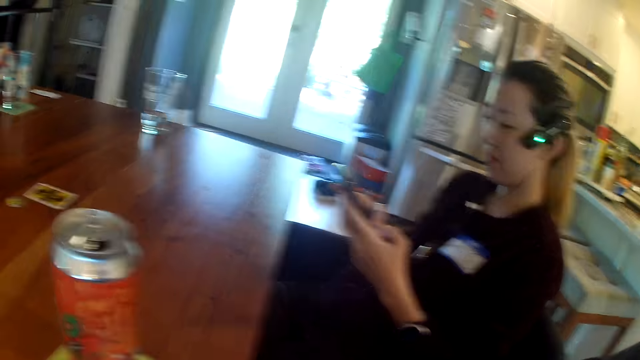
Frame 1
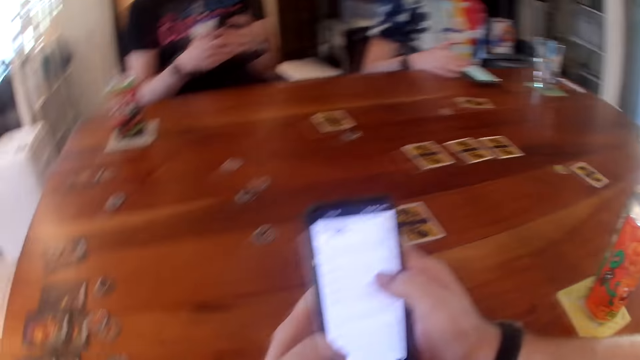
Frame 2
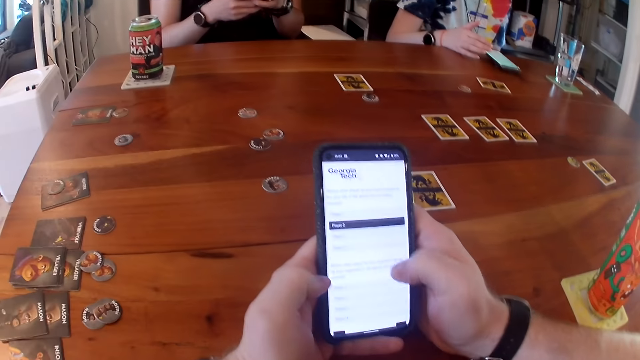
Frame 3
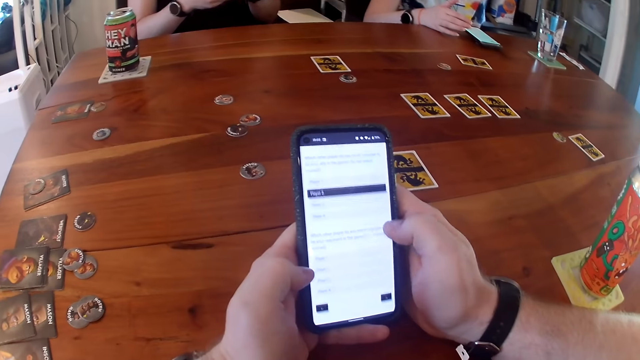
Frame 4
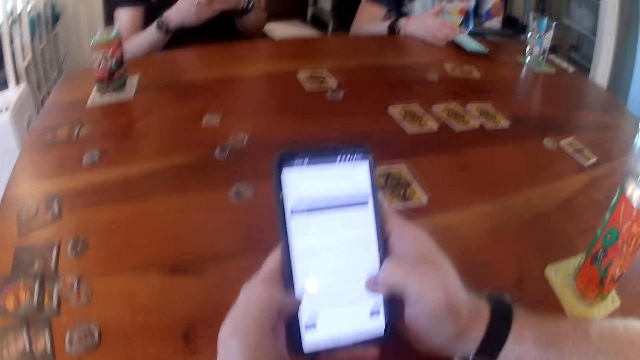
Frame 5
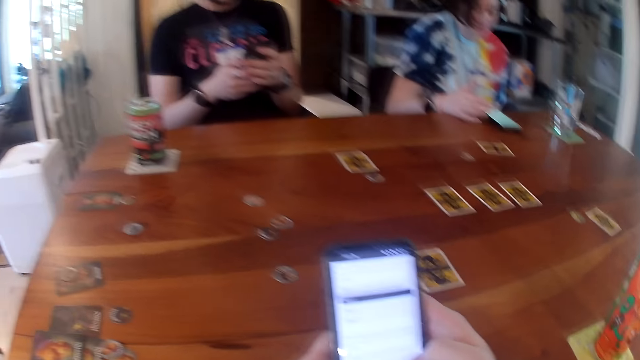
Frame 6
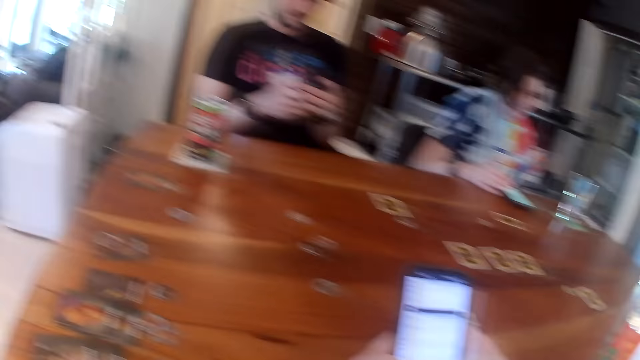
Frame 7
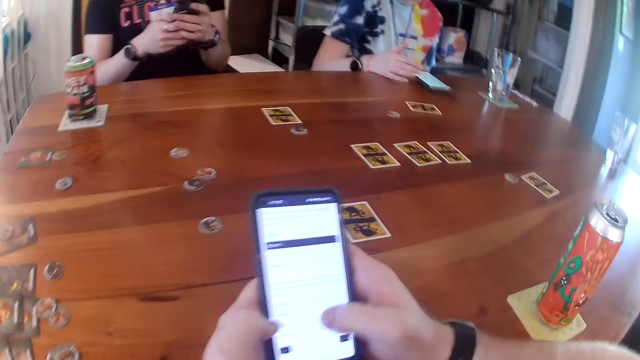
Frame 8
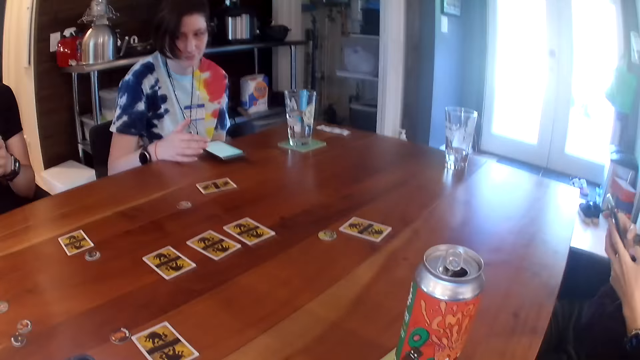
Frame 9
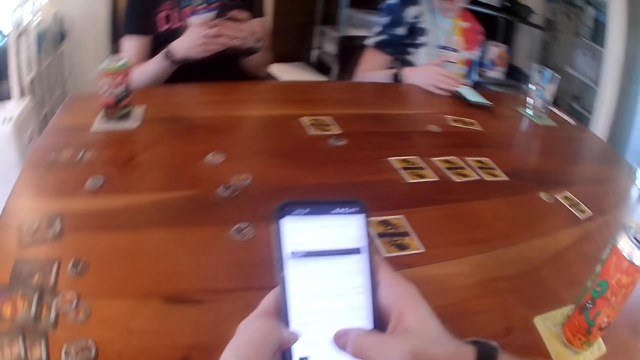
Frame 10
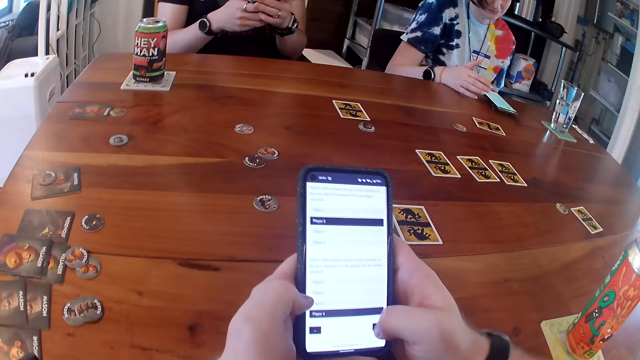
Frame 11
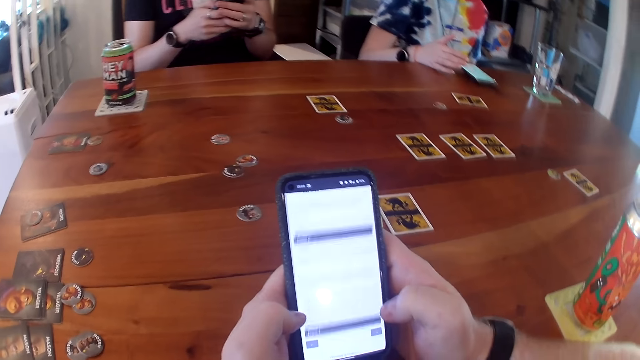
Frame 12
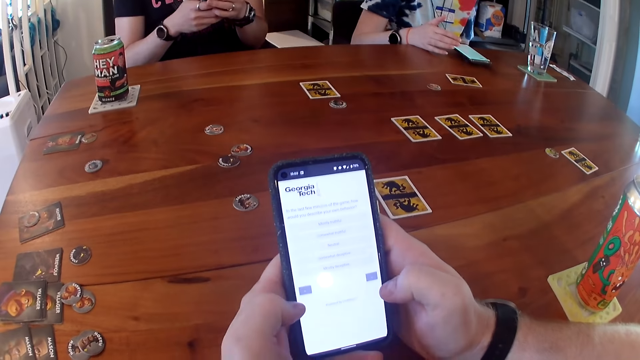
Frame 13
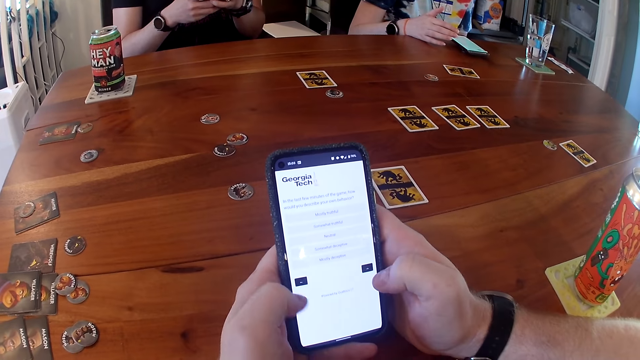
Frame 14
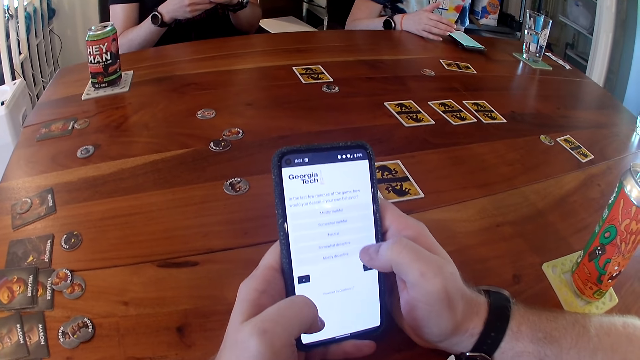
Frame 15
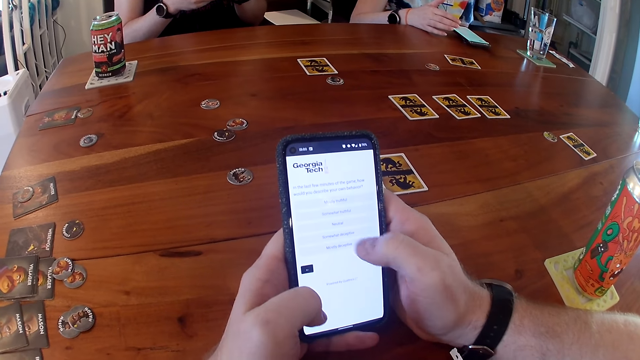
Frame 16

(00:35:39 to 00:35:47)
A man scrolls a phone.

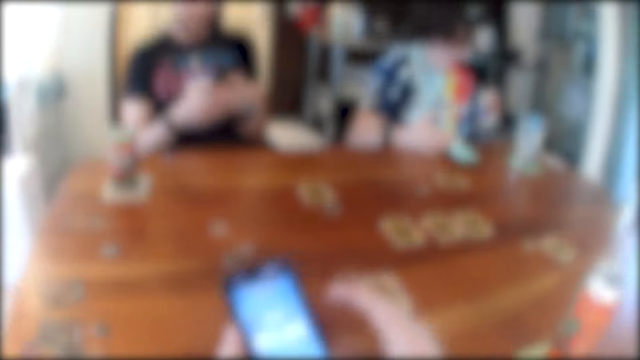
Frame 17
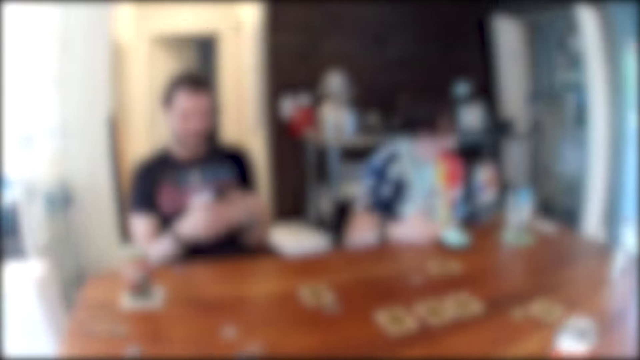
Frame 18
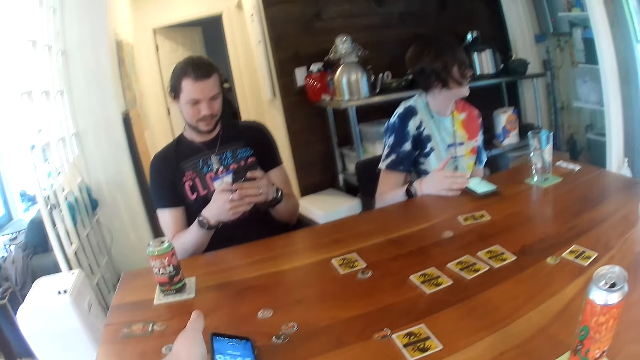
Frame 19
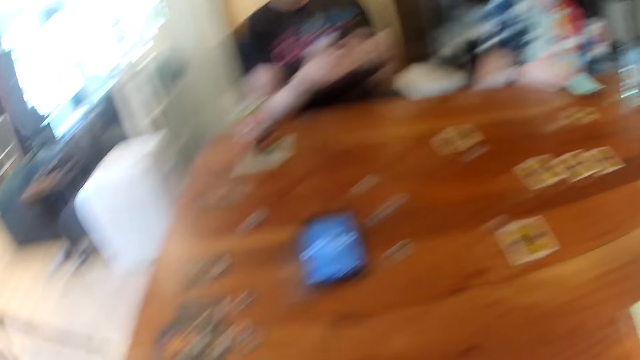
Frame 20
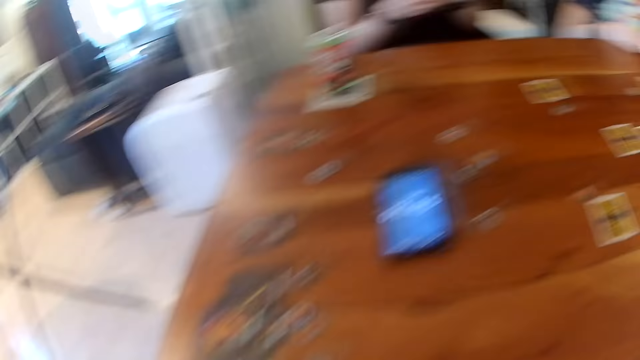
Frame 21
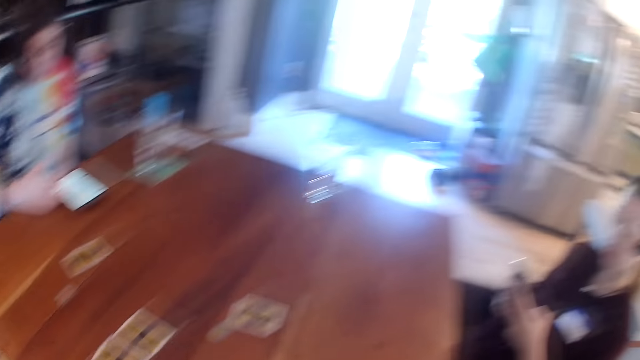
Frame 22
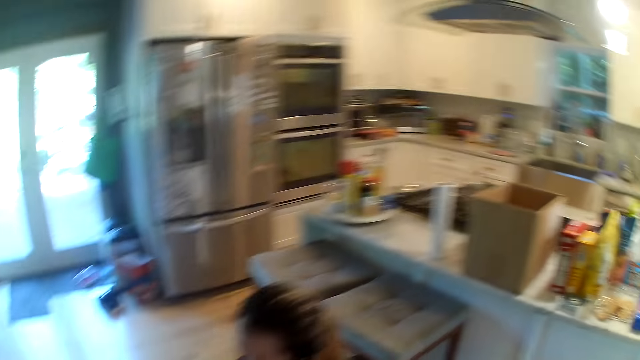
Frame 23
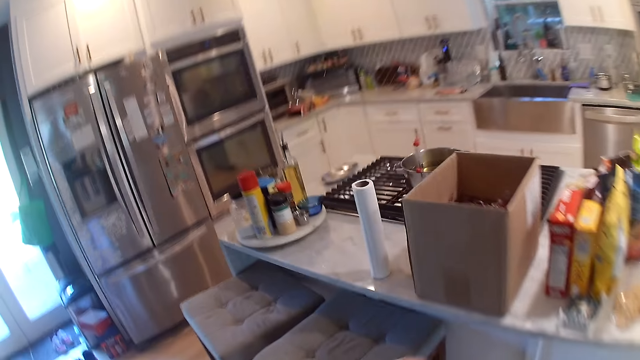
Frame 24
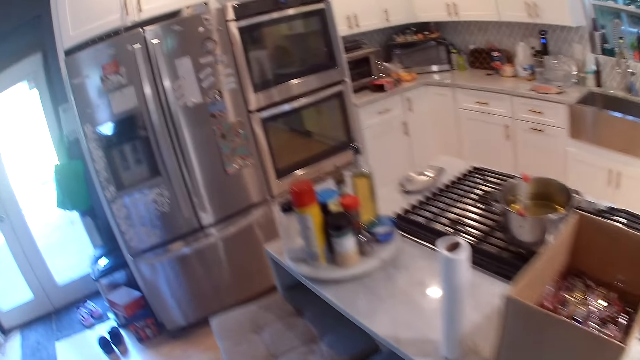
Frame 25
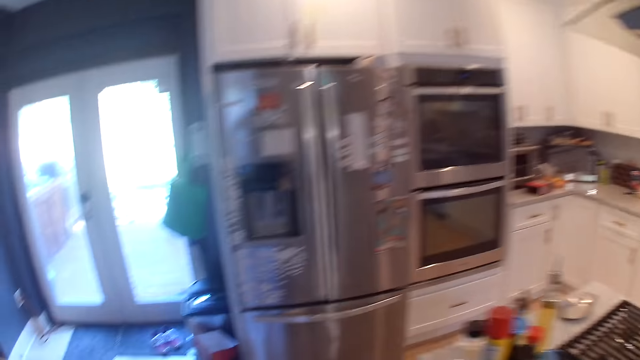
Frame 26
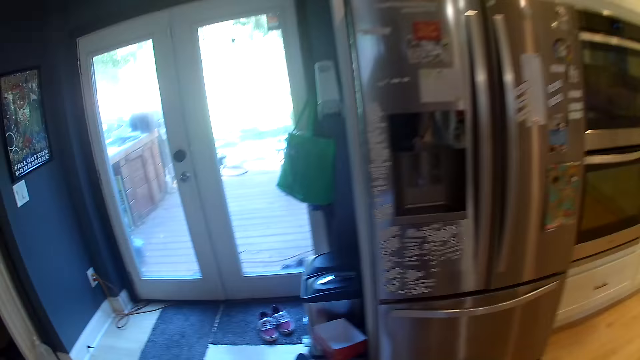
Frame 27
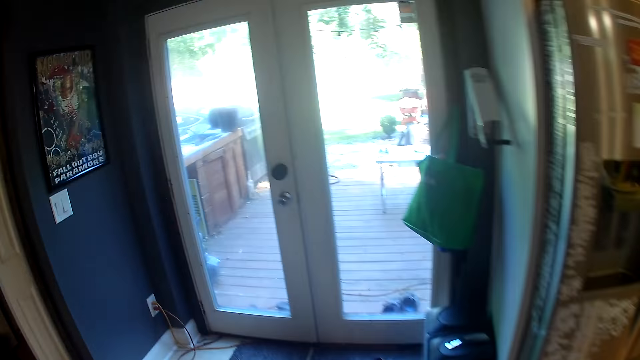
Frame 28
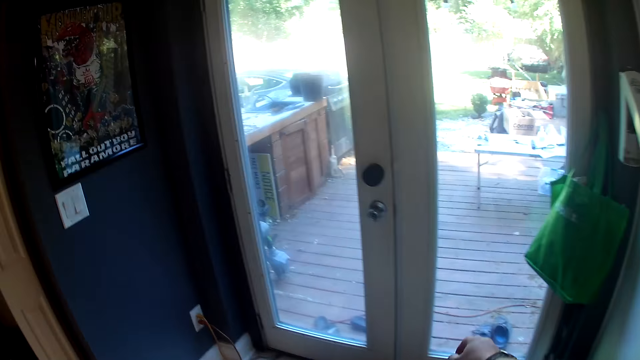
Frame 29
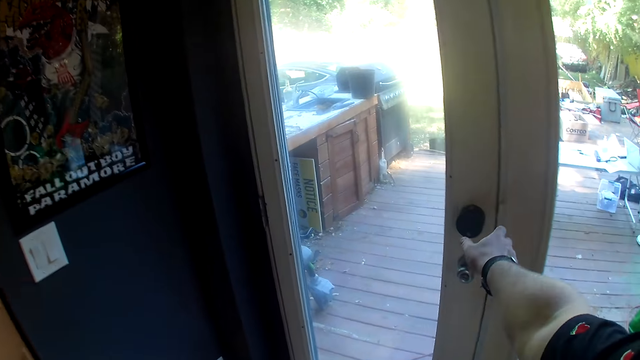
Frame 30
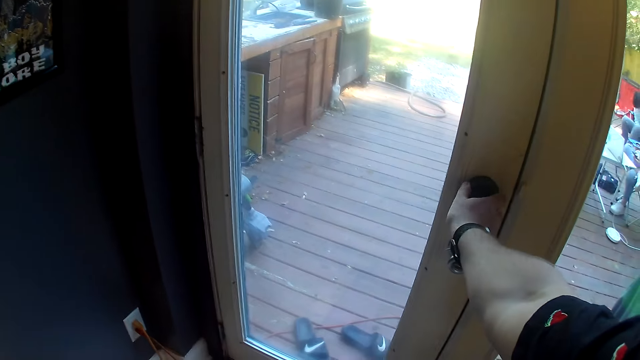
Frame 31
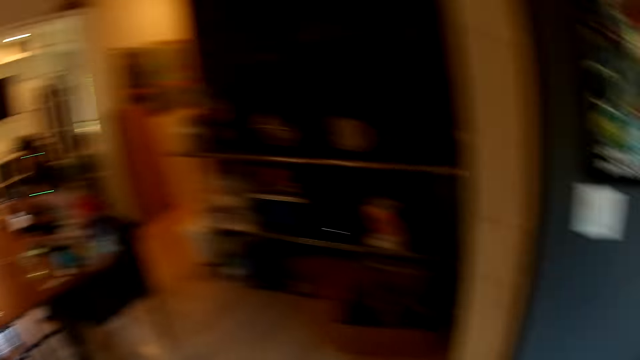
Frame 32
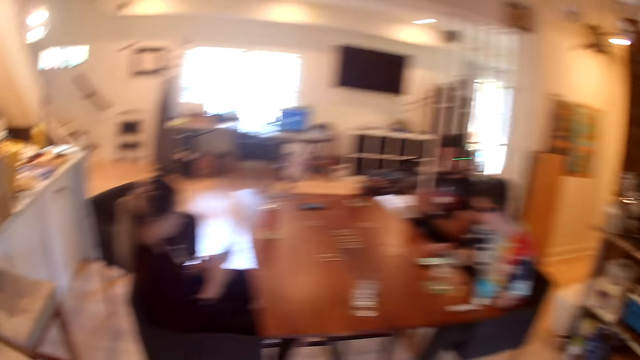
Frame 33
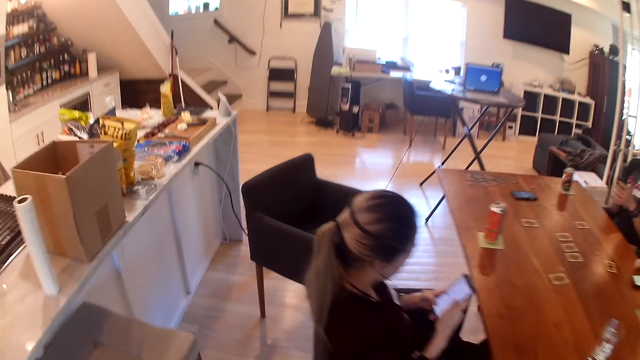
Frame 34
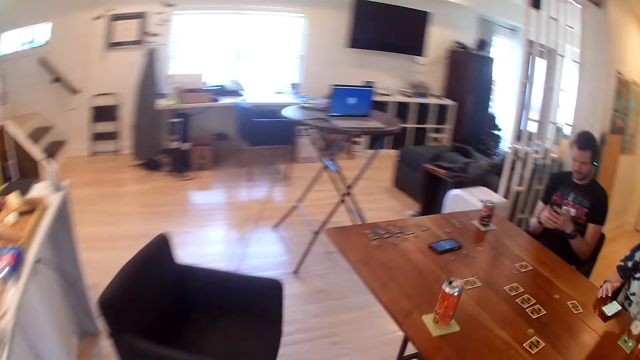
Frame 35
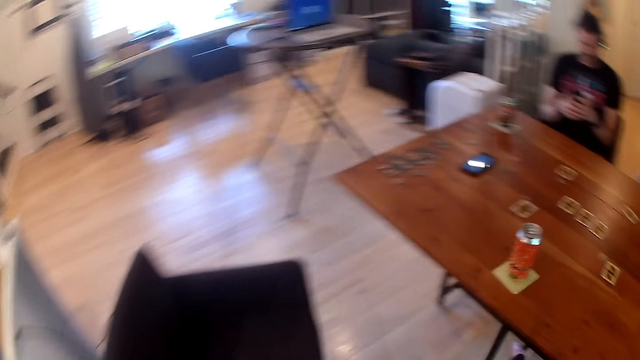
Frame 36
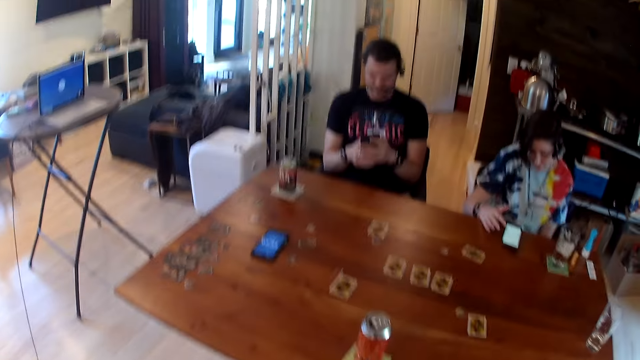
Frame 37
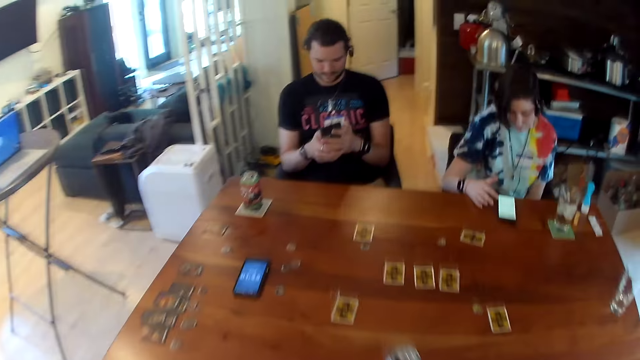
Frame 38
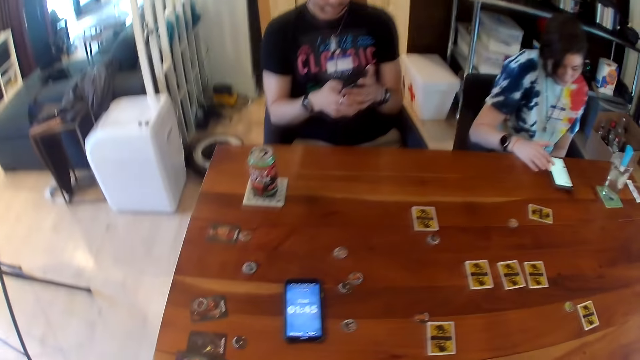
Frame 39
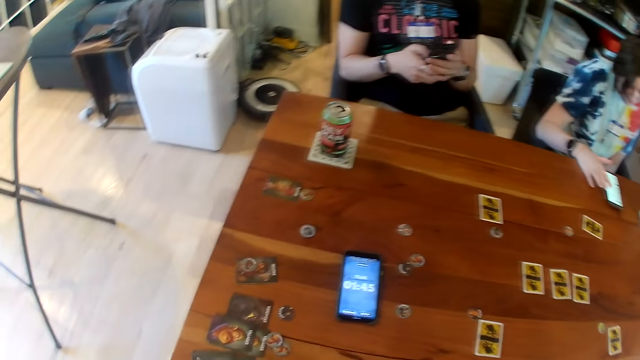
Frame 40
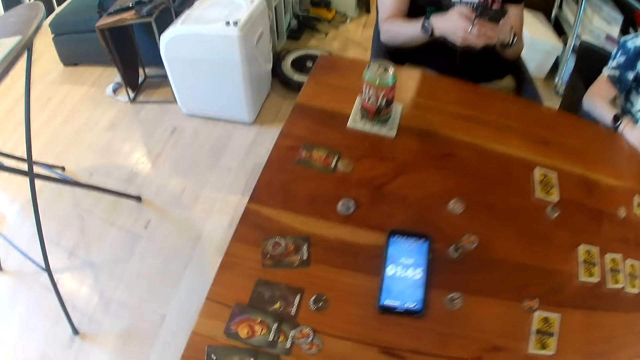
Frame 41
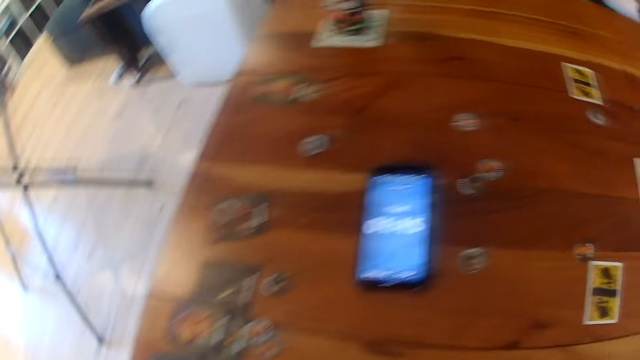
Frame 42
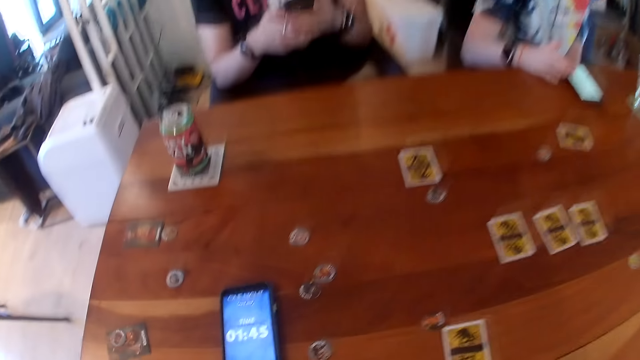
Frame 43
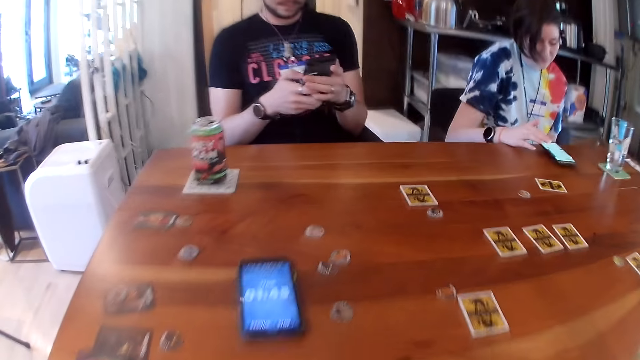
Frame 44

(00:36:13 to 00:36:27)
The camera wearer drops the phone on the table. He walks around. He locks the door. He turns a knob on the door with his right hand. He sits down.
